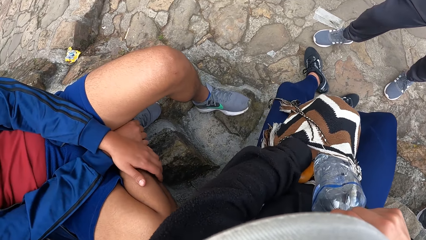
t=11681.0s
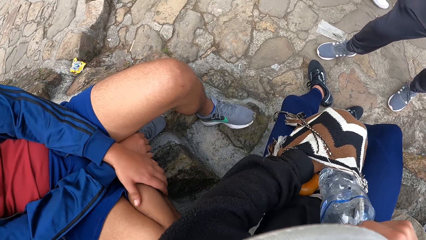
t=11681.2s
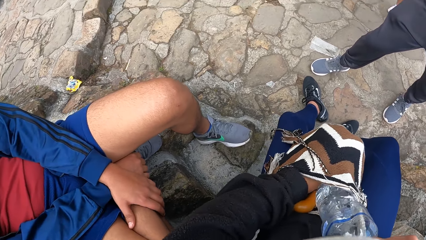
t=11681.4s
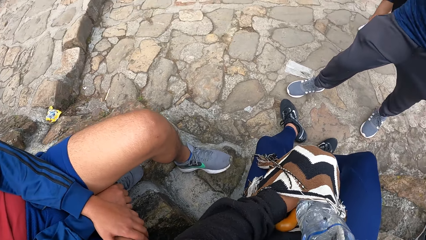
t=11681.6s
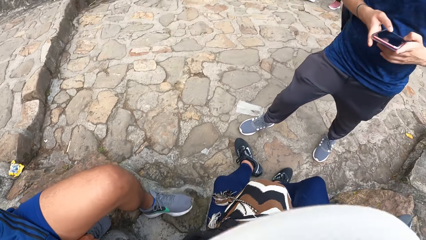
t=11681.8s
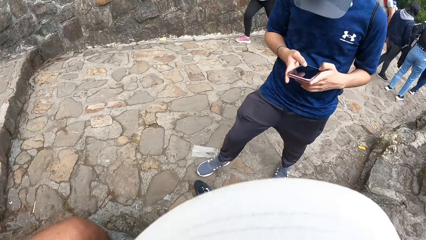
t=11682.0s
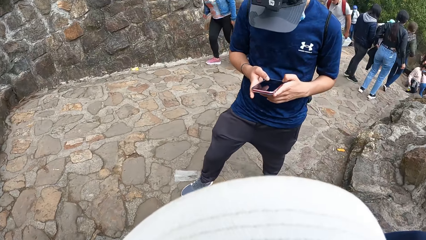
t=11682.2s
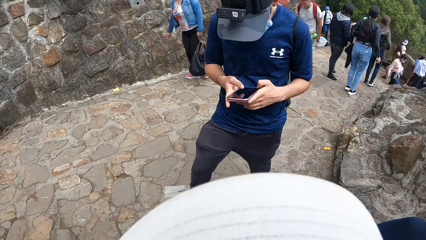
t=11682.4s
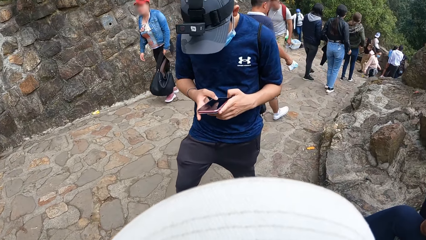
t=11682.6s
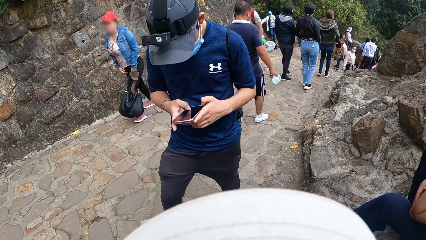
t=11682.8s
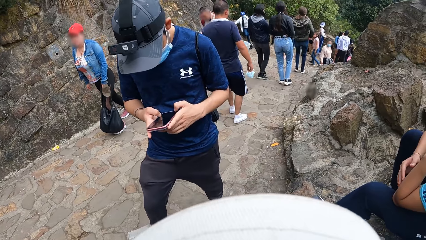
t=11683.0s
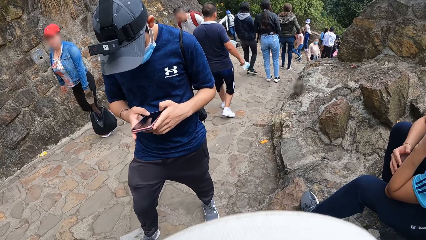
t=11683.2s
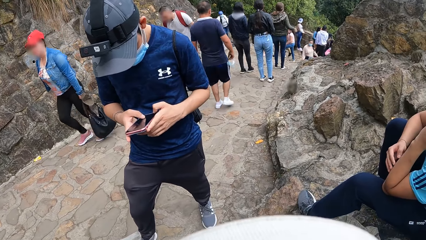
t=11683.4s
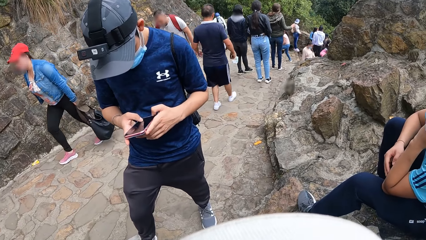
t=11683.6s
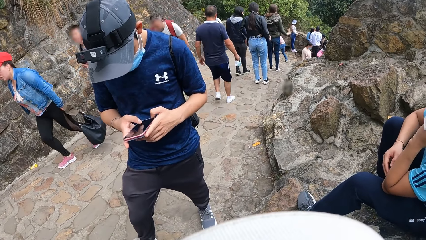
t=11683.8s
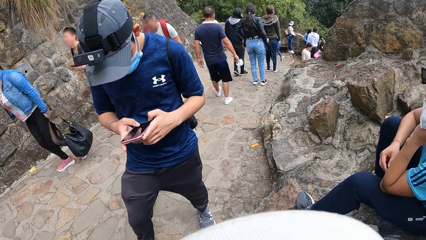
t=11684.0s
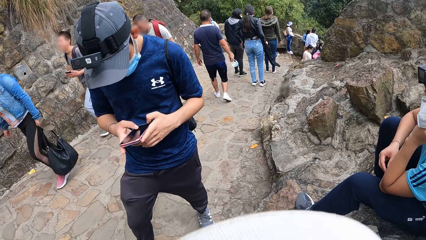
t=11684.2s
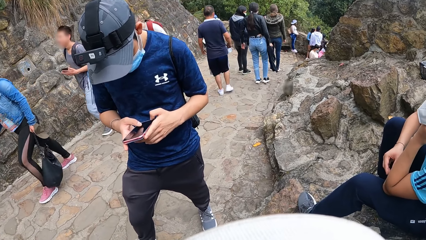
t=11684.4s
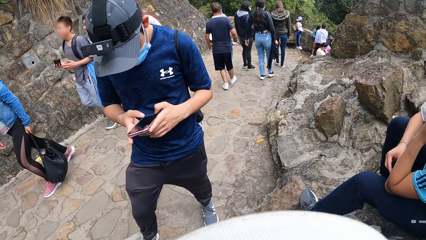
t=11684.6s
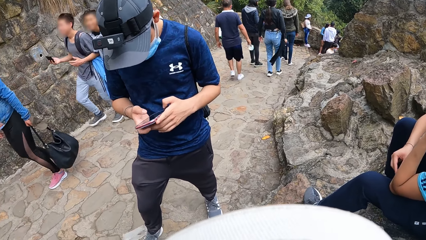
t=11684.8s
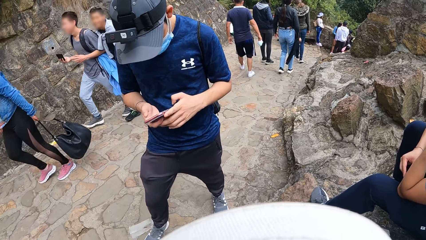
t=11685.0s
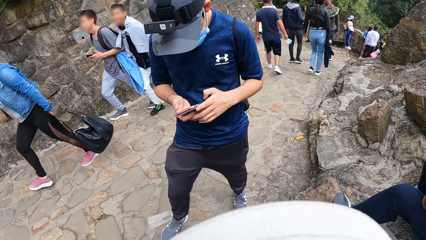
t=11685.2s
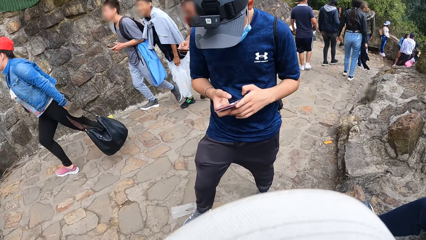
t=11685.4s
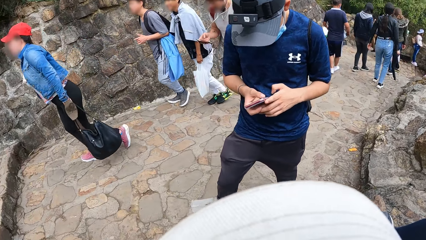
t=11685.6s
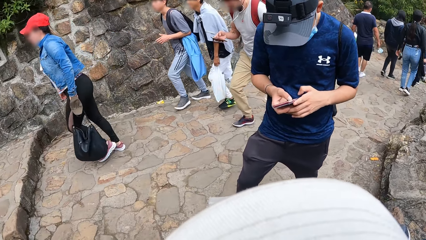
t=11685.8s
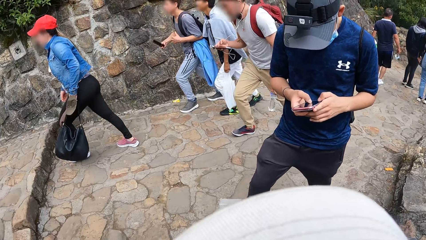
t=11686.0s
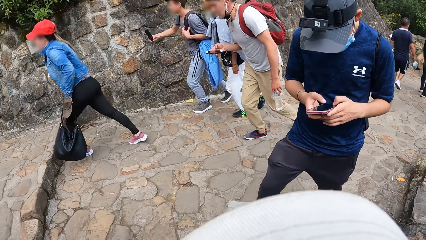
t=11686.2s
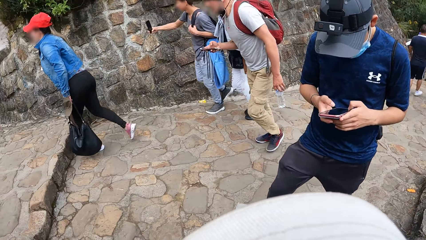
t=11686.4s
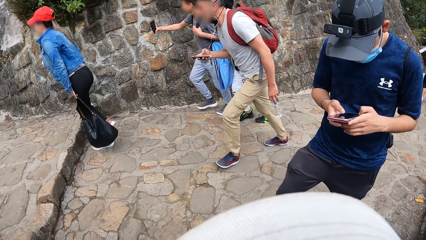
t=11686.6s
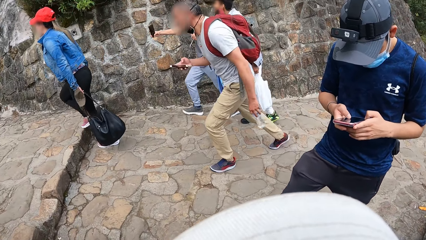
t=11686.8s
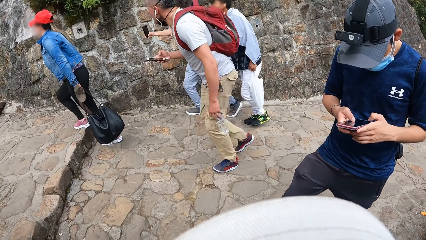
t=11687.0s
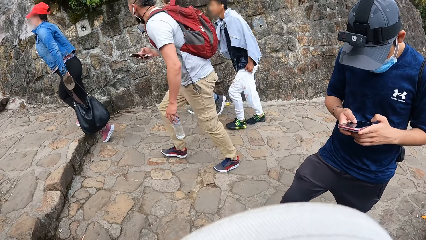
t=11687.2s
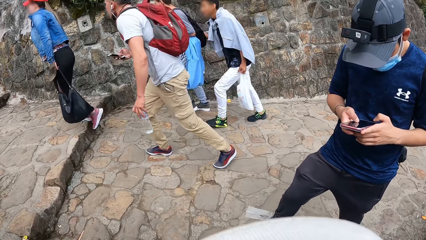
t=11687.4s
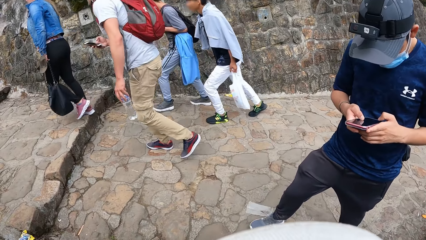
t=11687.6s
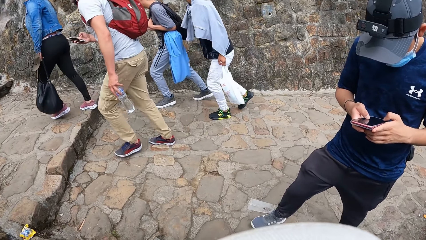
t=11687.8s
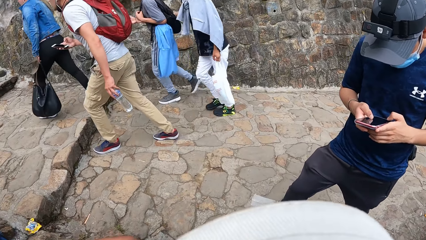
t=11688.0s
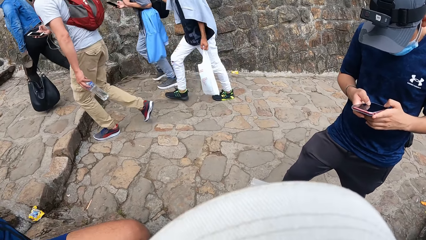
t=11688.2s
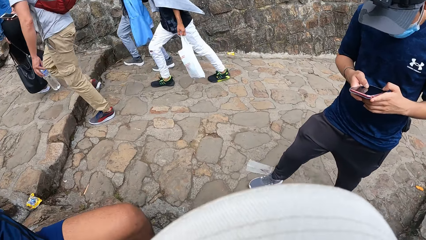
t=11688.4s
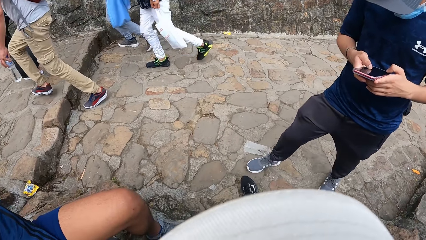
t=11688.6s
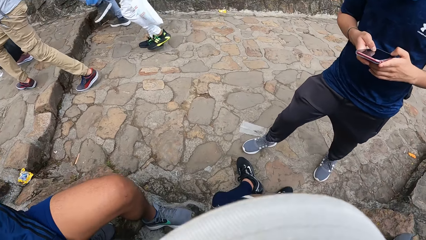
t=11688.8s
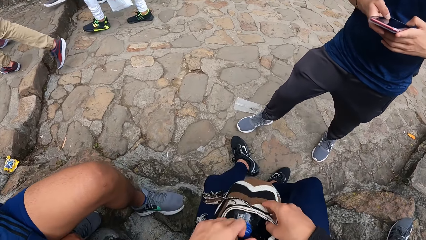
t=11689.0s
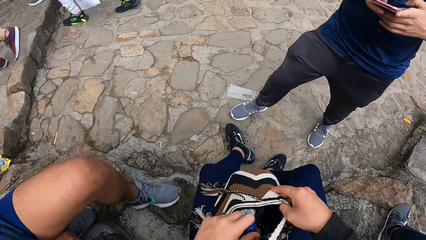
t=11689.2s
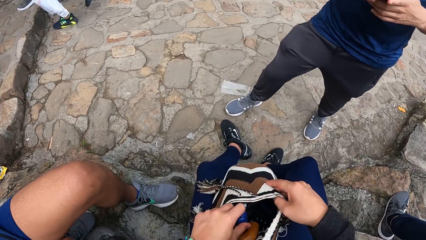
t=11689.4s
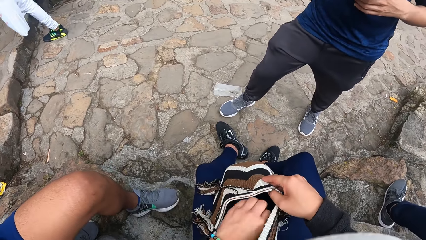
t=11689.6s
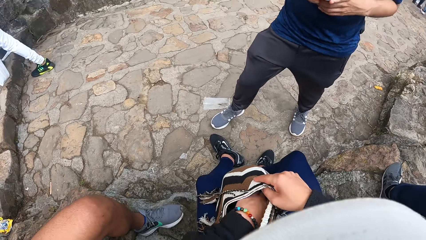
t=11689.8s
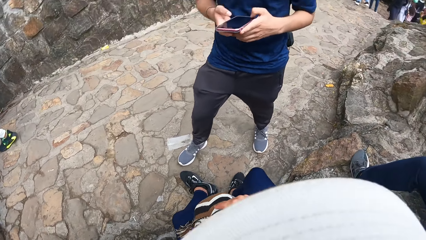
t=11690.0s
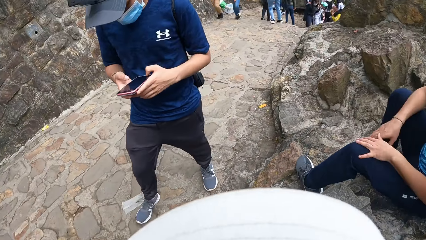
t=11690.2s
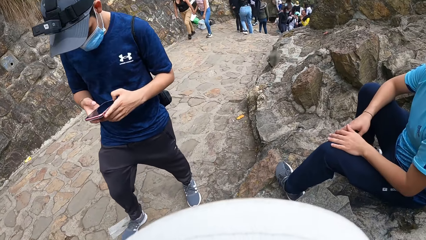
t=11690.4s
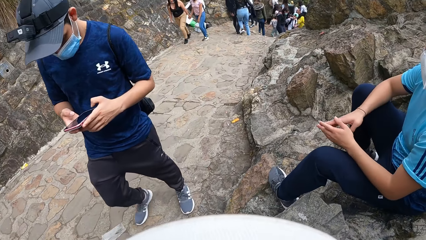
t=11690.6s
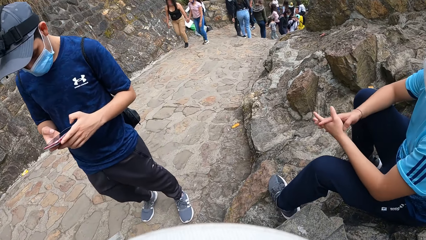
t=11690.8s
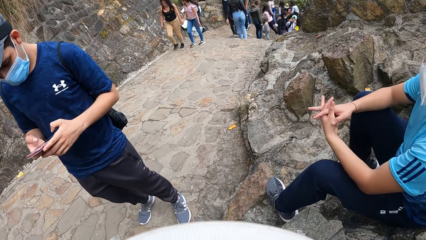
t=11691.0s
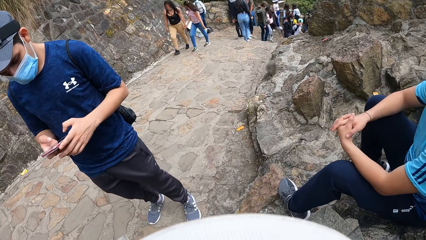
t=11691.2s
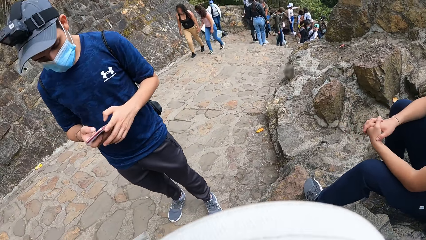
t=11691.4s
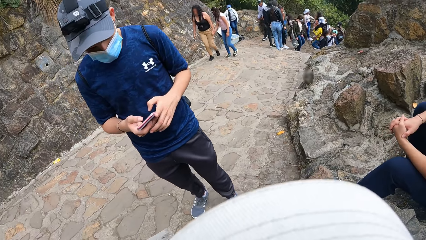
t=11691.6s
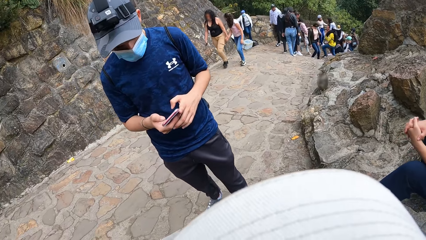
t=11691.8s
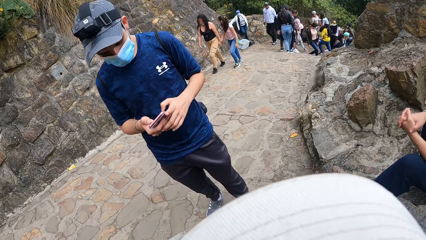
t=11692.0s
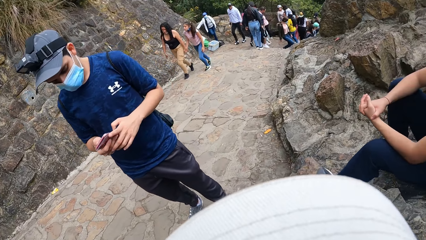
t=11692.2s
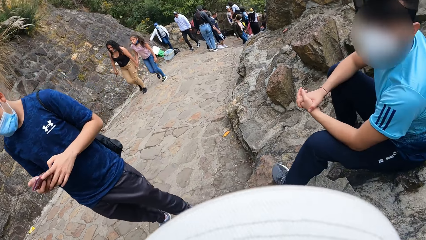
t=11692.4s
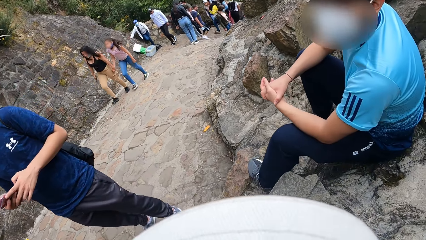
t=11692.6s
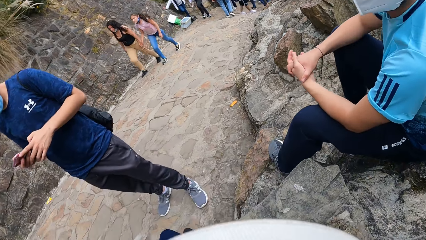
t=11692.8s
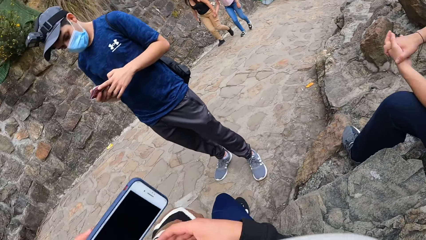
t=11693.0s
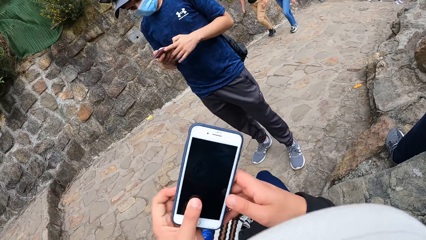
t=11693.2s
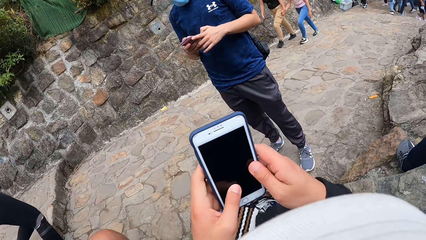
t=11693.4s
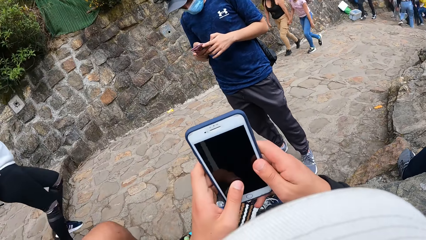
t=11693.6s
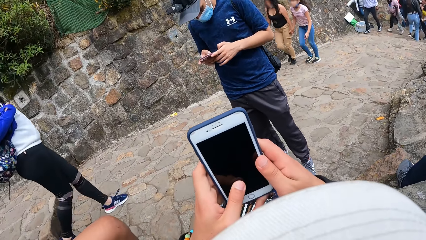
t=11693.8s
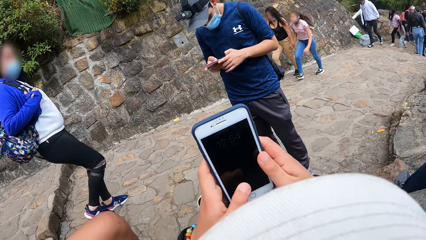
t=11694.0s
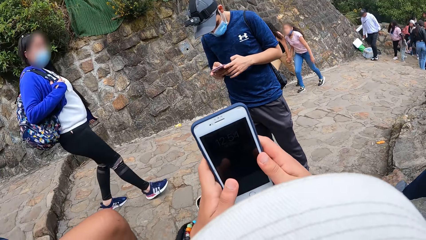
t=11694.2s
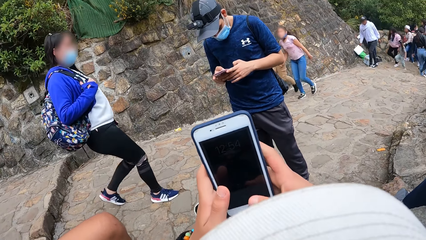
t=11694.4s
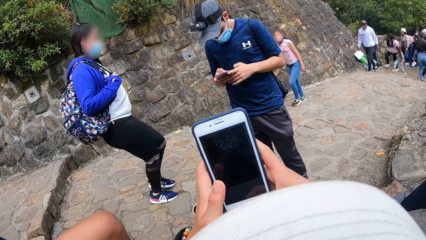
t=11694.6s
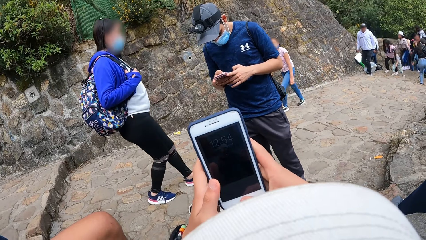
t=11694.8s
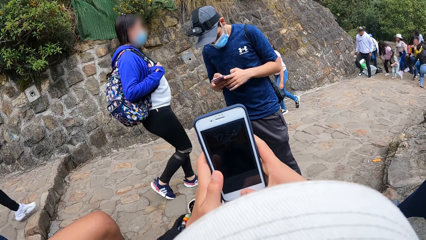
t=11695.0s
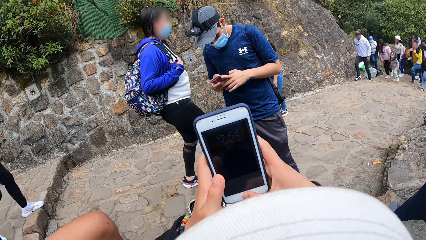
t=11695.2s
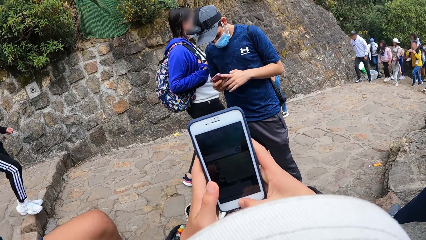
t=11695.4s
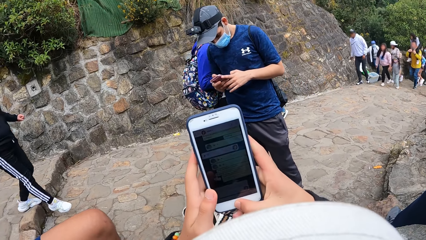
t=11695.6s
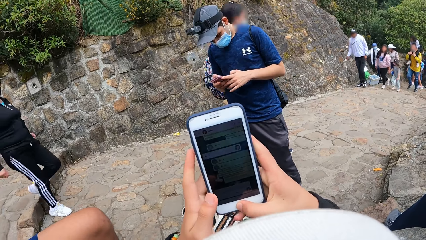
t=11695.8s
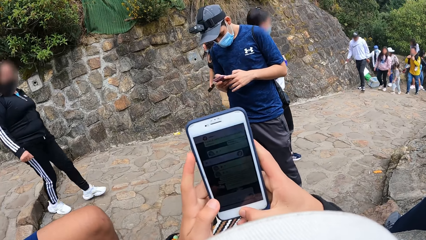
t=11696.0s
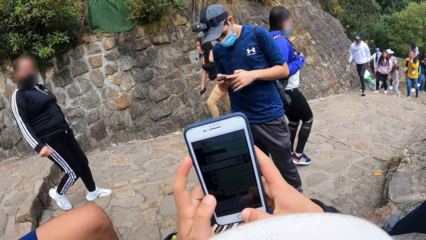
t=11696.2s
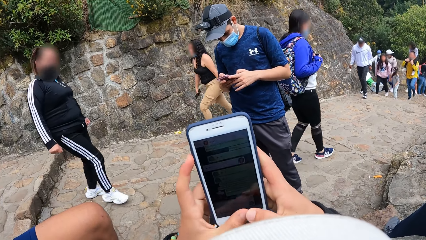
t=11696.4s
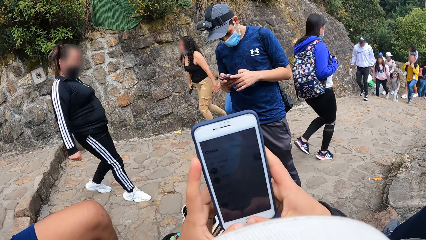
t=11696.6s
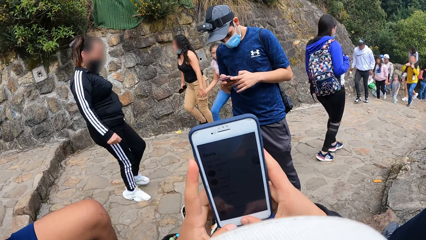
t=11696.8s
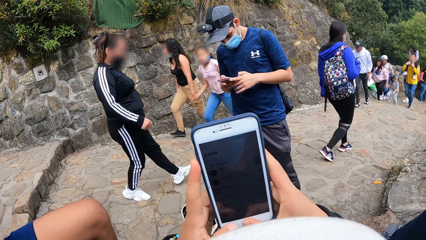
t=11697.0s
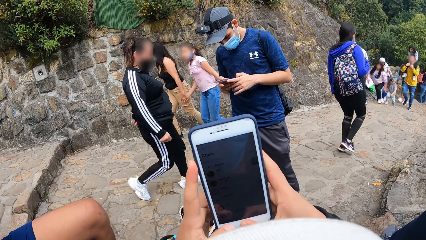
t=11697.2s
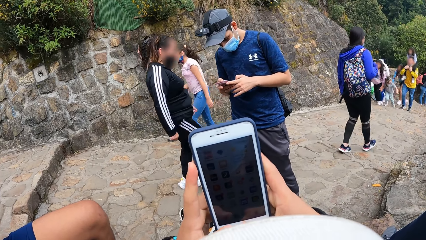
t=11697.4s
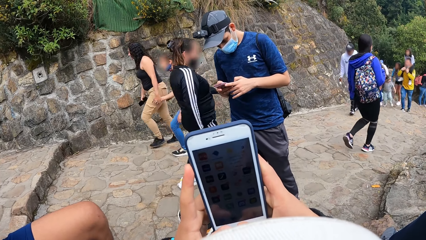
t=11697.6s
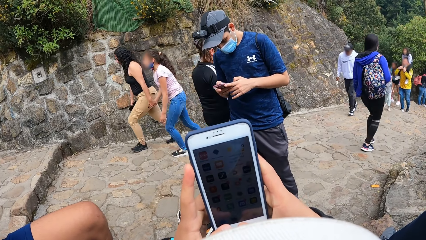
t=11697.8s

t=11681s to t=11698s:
The camera wearer stares around. A man operates a phone. The camera wearer searches through the bag with his left hand. He holds a phone with his left hand. He takes the phone out of the bag. He operates the phone with both hands.
